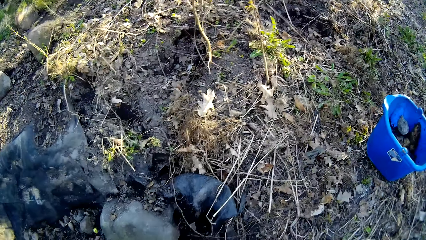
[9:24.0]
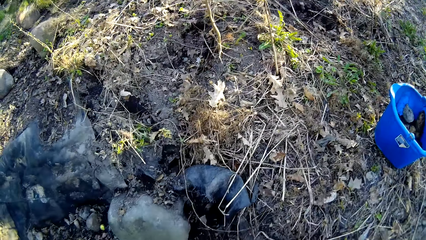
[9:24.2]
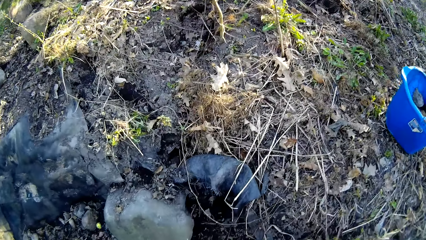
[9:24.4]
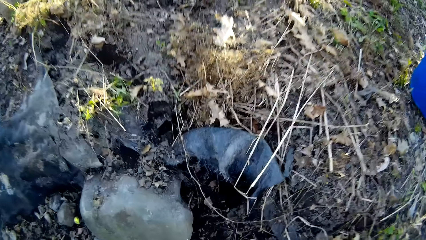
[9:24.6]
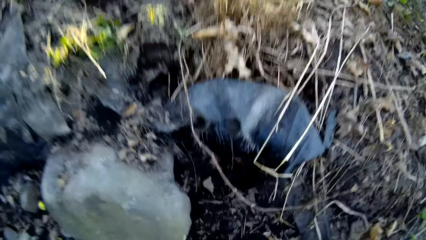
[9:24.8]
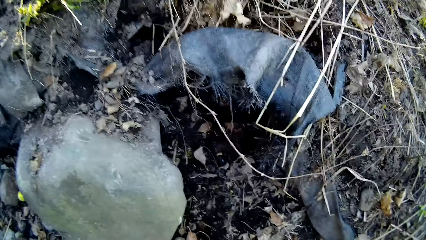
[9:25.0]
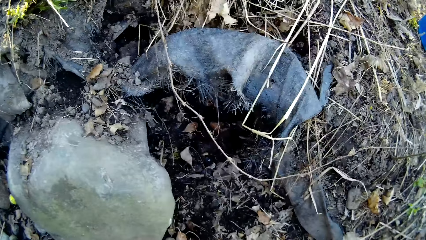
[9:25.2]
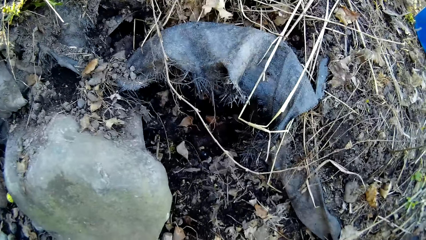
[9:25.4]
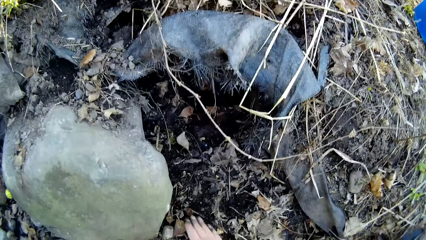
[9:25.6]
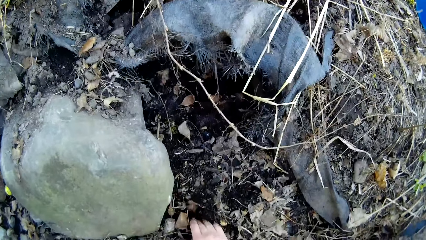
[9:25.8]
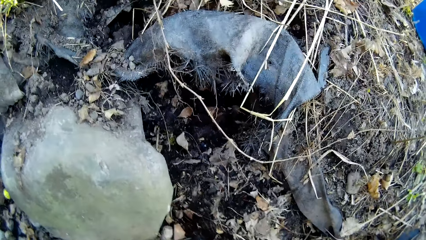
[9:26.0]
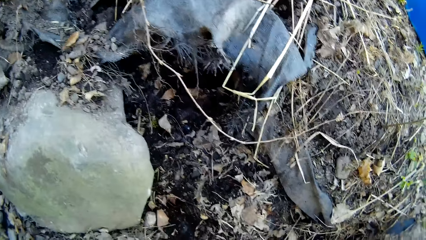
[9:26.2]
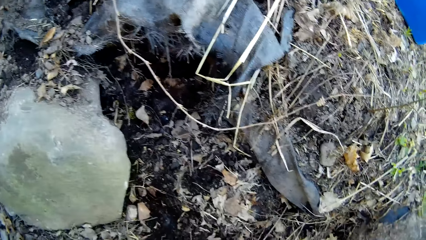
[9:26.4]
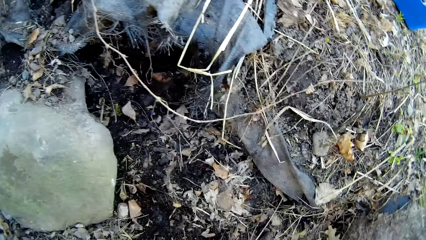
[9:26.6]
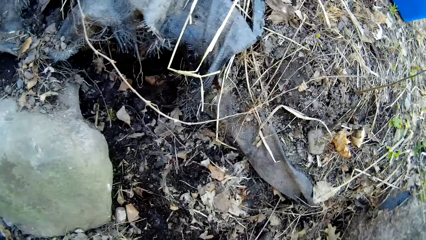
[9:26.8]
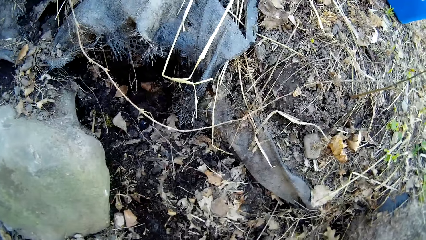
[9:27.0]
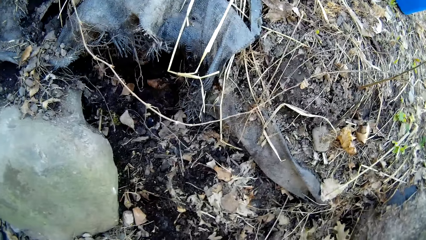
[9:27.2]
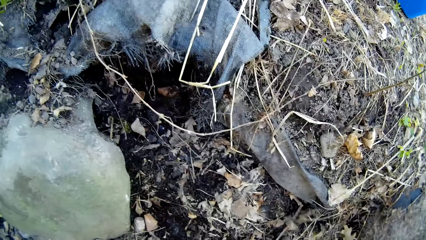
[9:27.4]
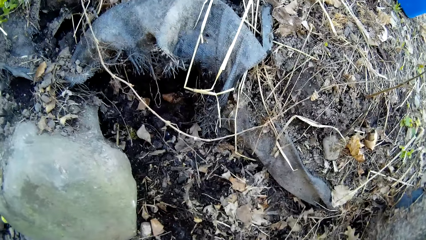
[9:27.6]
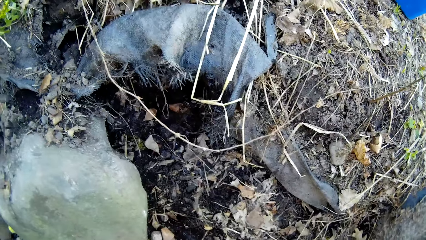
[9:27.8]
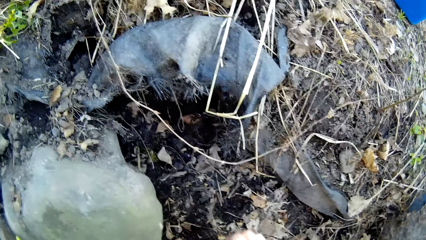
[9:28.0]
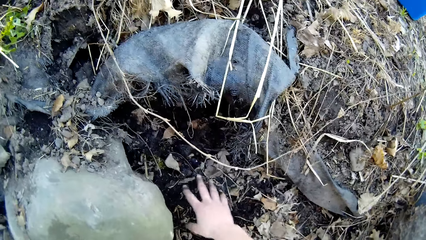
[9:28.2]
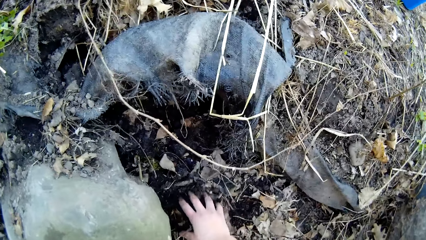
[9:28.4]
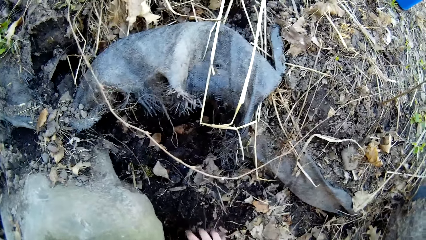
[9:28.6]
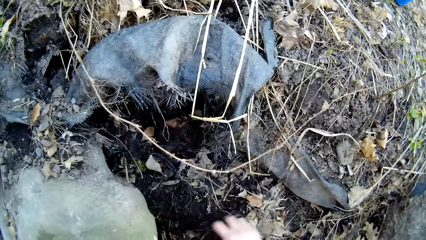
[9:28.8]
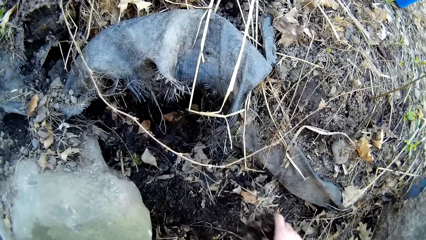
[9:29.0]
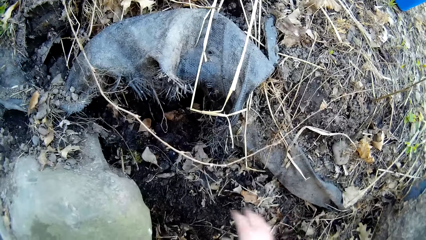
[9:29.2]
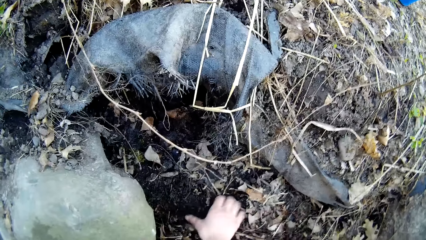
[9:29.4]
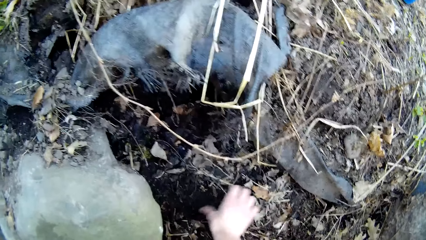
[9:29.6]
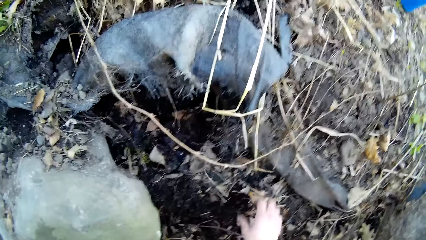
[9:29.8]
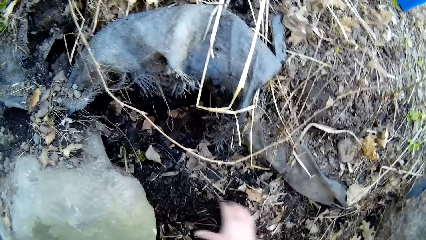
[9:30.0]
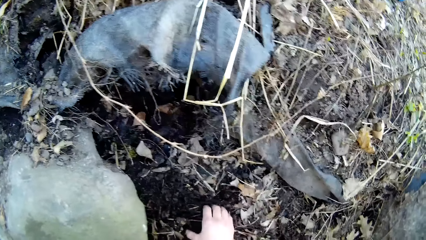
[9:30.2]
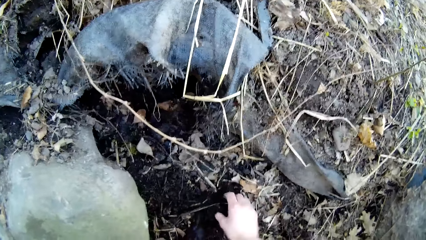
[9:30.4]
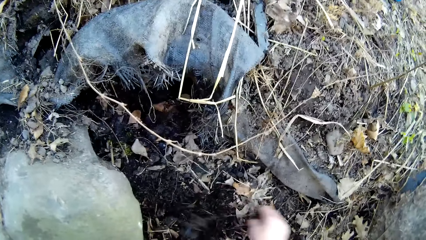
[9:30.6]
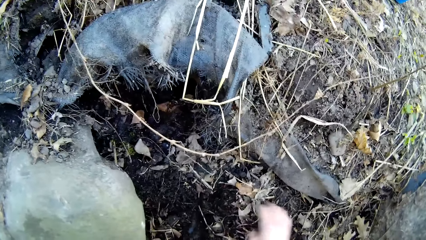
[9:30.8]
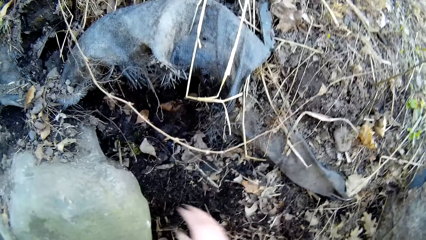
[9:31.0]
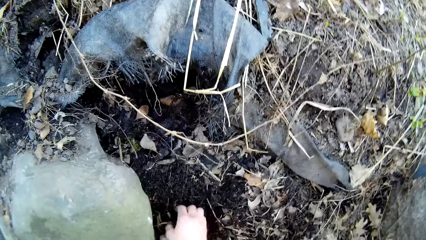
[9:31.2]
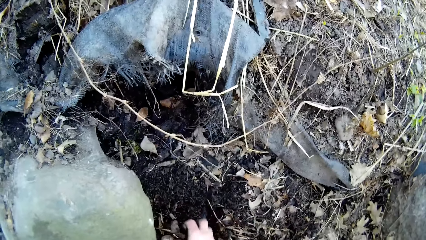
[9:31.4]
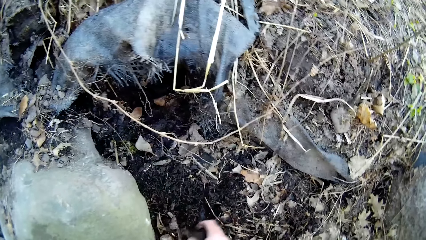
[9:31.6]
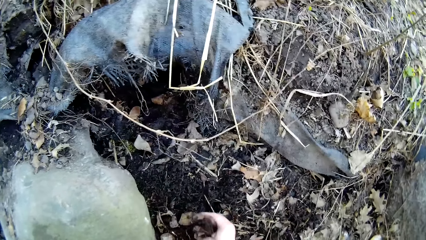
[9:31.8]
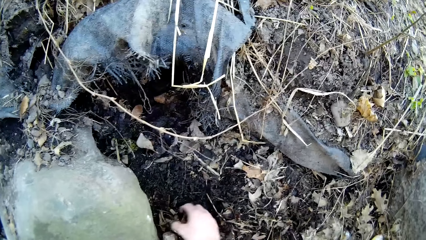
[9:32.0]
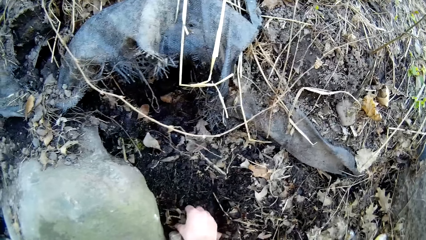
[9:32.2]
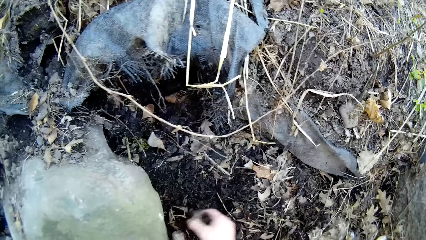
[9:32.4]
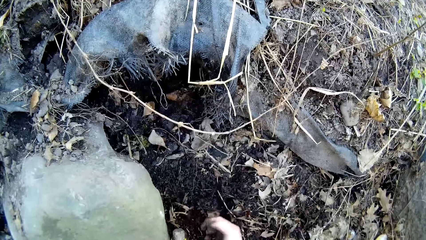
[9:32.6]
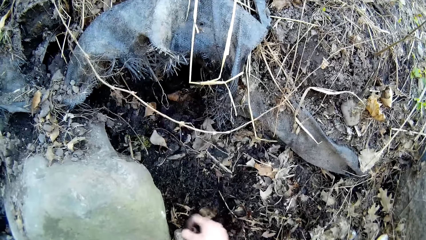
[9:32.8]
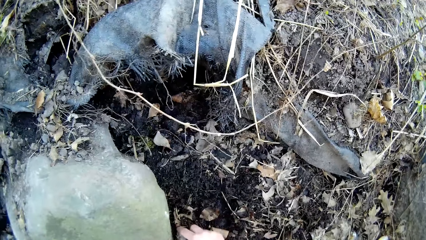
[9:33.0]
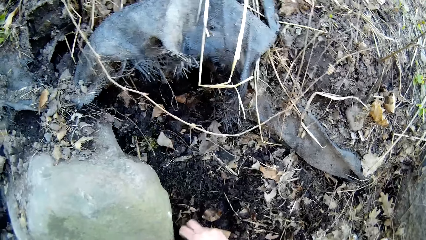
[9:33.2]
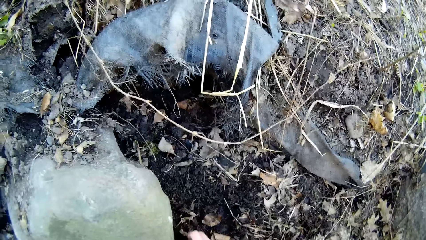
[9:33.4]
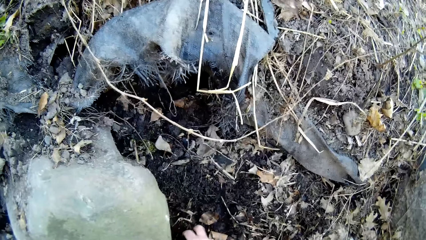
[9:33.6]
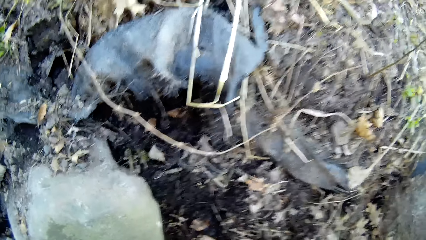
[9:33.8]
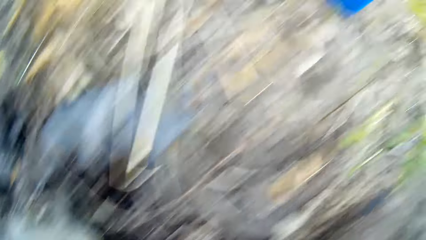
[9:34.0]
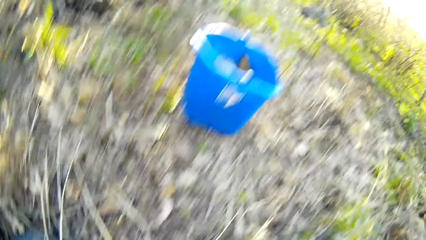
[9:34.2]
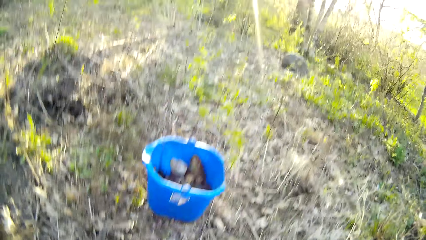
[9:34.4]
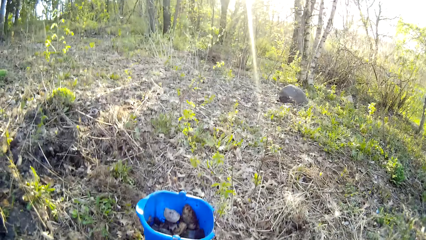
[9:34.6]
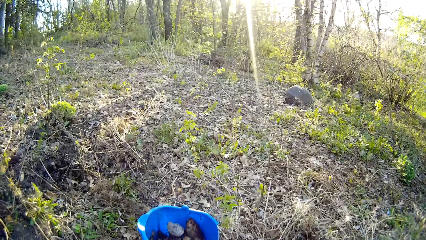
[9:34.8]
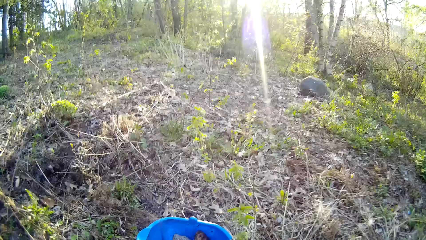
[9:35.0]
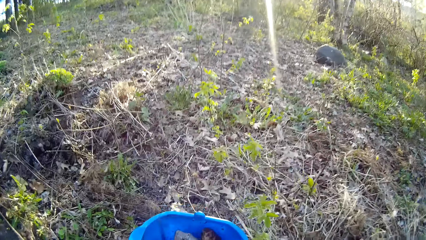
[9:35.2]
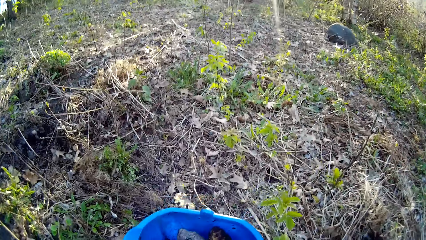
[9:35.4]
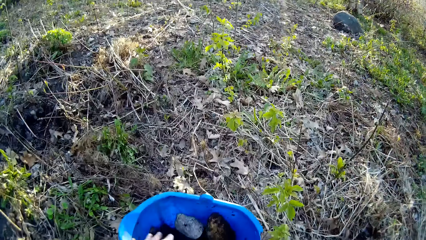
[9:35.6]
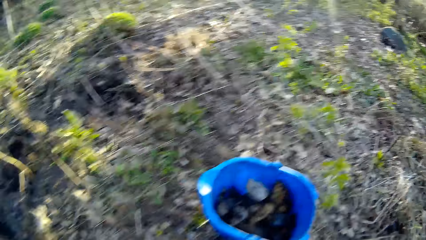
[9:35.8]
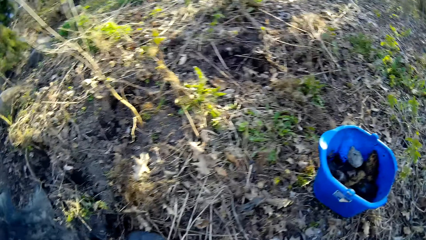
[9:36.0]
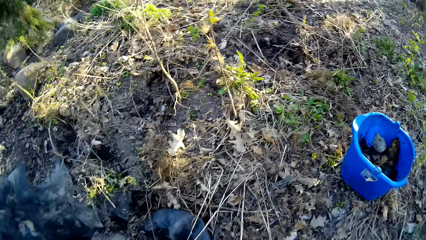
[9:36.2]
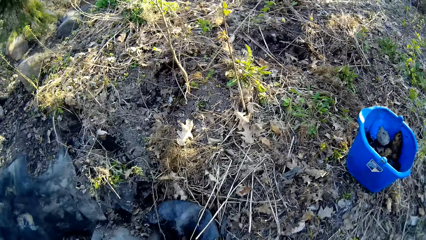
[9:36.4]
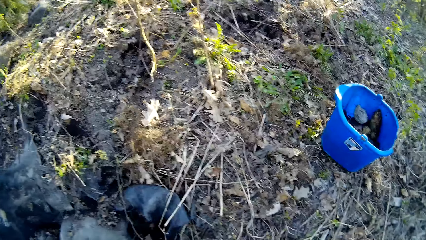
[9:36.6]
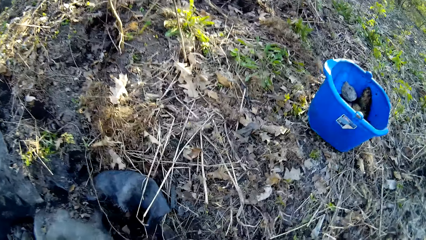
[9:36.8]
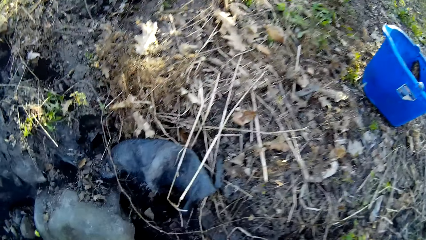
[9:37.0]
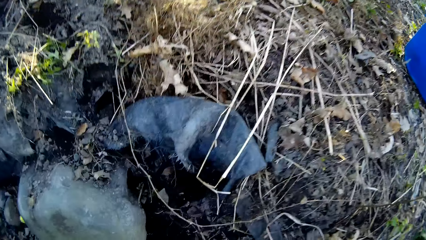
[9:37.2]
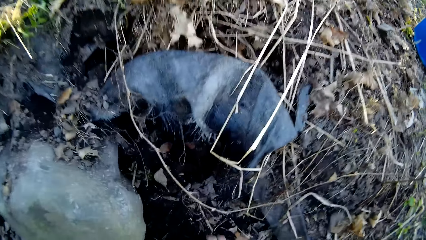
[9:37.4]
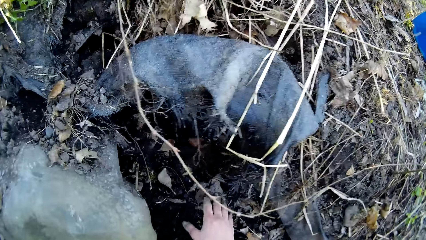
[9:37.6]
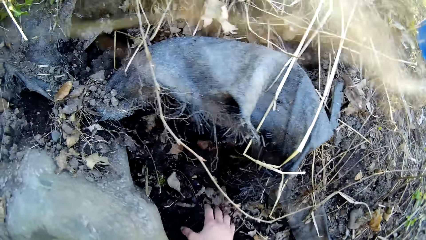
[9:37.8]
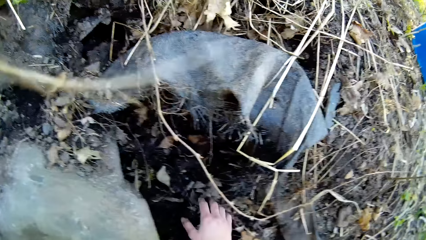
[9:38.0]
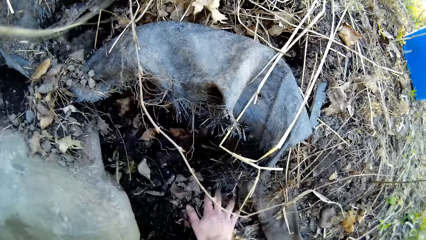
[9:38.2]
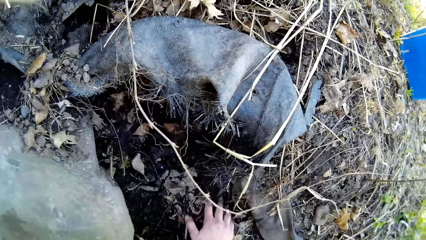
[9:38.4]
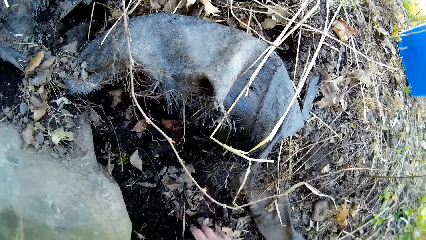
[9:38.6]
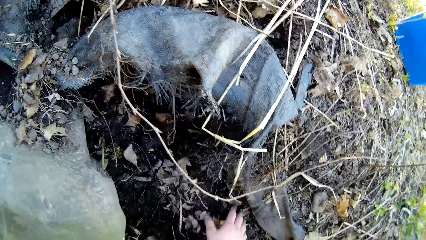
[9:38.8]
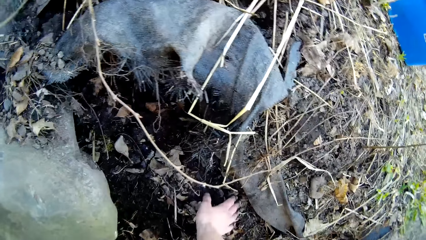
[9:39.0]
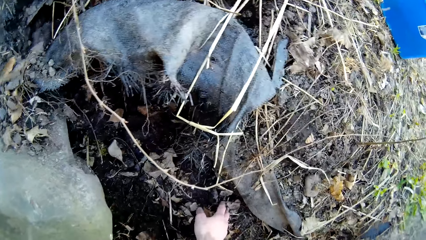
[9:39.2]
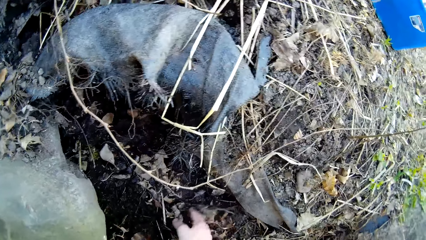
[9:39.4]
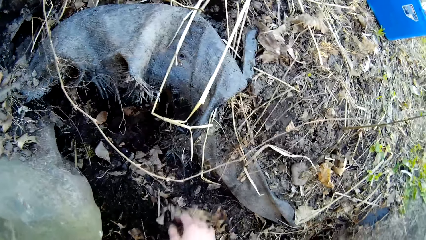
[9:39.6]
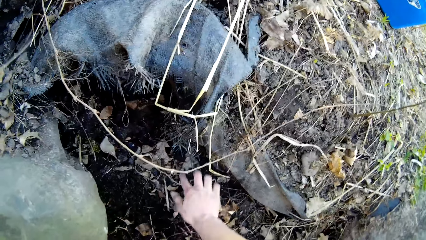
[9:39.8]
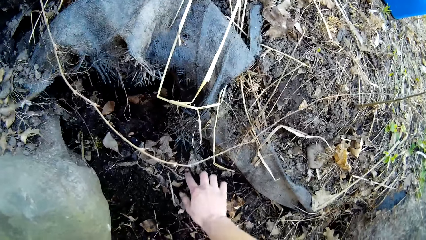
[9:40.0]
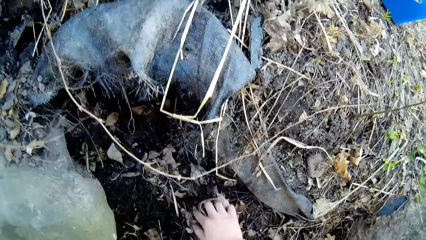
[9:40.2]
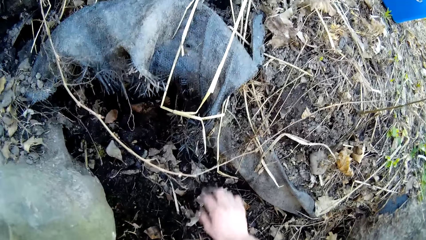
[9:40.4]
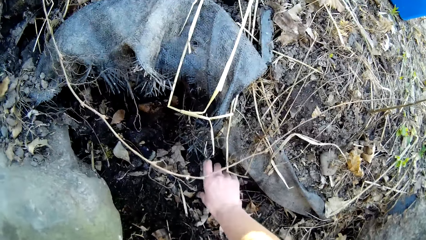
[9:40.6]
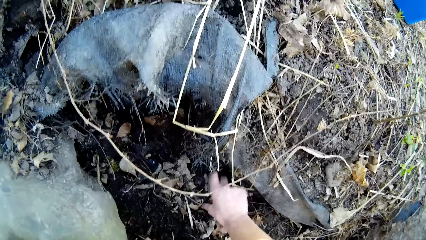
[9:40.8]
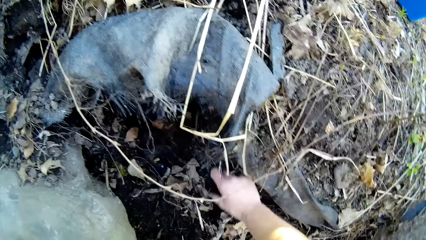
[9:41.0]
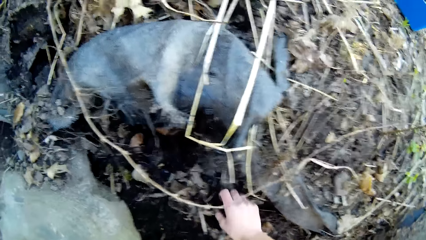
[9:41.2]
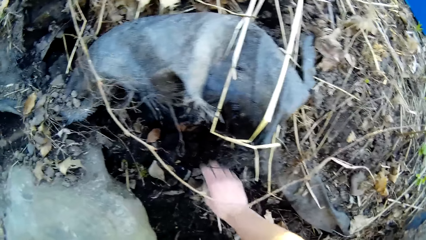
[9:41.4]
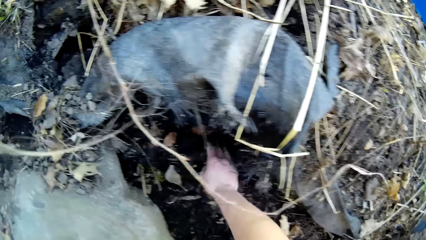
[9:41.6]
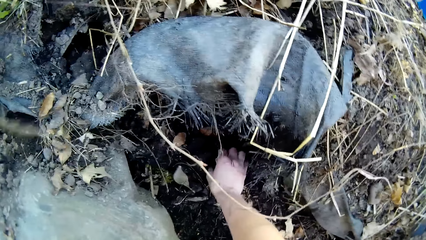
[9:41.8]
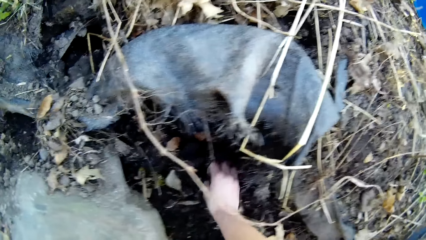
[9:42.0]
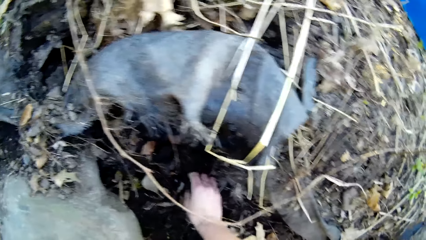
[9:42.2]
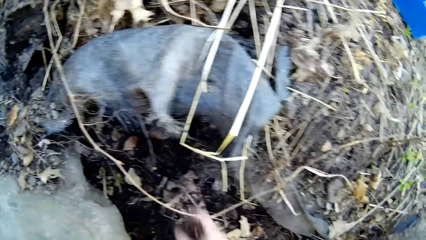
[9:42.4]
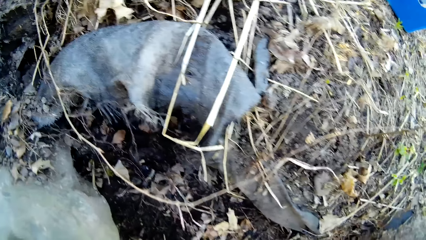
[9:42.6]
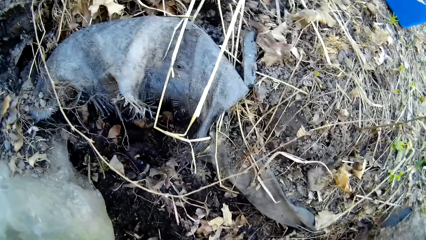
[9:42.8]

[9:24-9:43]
The camera wearer clears dry leaves on the ground with his right hand. He picks pieces of stone from the ground with his right hand. He throws the pieces of stone into the bucket with his left hand. He clears the dry leaves on the ground with his right hand.
